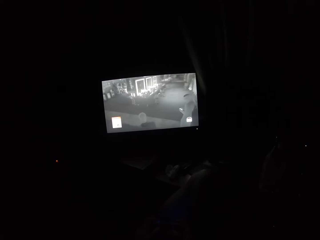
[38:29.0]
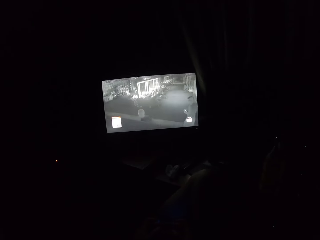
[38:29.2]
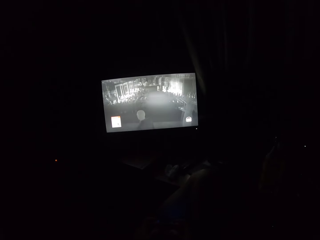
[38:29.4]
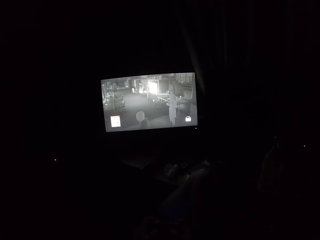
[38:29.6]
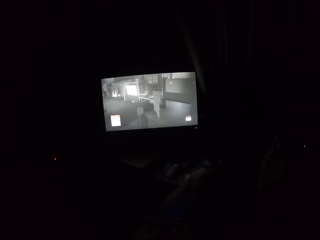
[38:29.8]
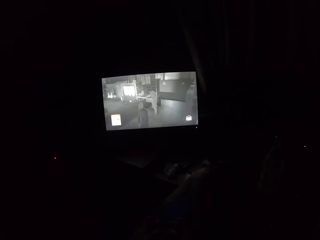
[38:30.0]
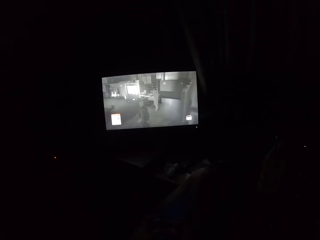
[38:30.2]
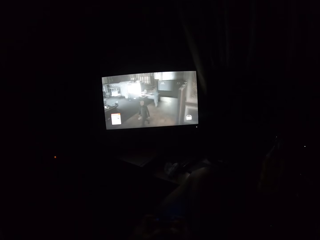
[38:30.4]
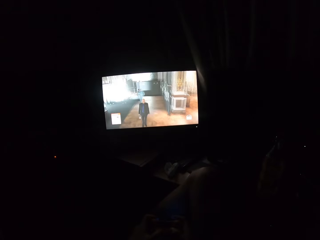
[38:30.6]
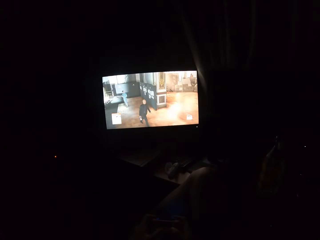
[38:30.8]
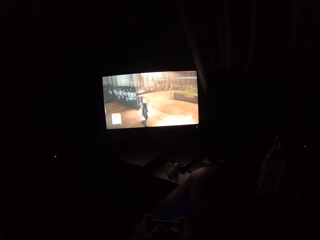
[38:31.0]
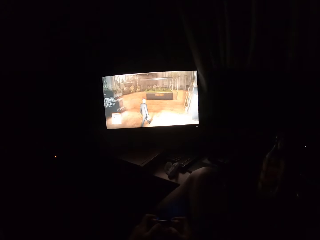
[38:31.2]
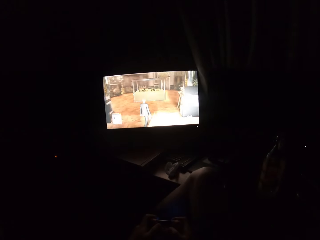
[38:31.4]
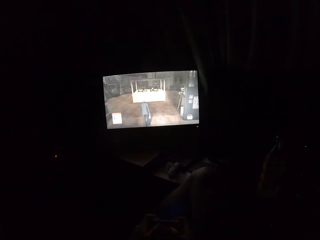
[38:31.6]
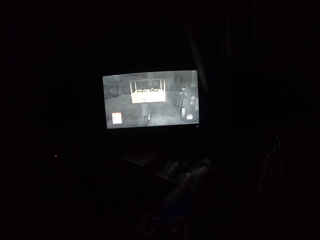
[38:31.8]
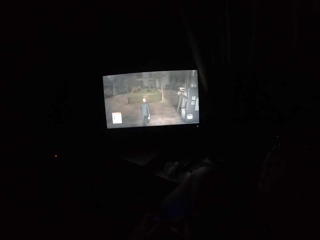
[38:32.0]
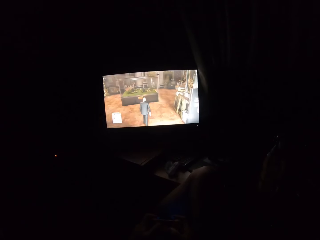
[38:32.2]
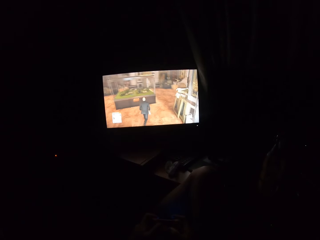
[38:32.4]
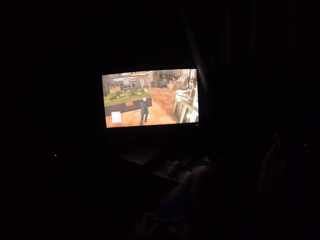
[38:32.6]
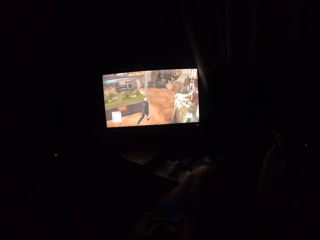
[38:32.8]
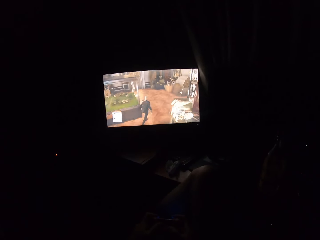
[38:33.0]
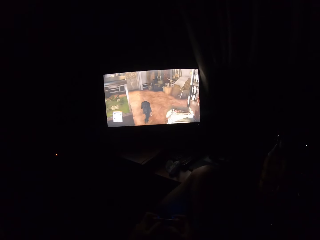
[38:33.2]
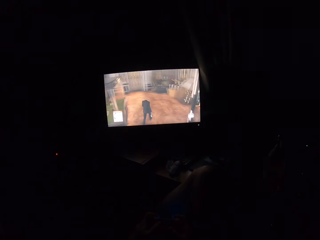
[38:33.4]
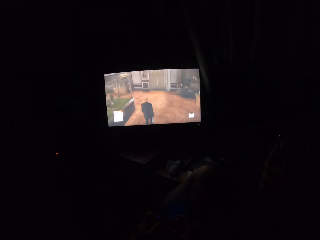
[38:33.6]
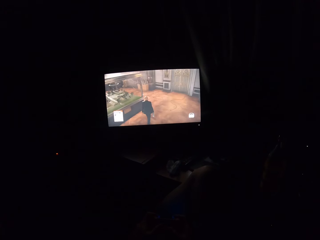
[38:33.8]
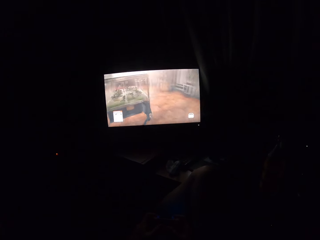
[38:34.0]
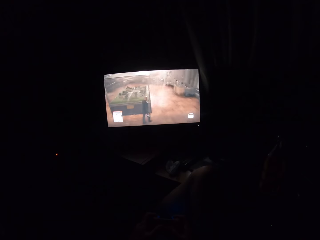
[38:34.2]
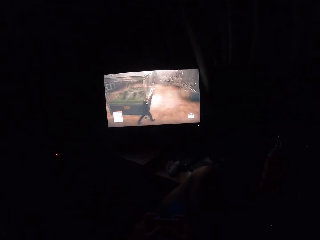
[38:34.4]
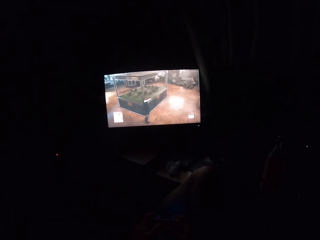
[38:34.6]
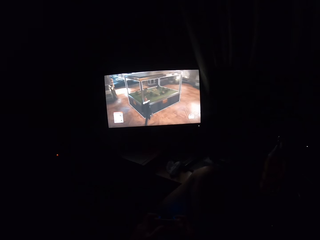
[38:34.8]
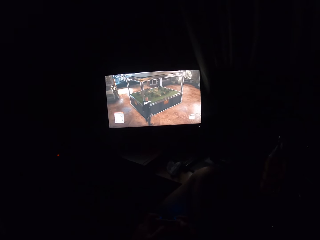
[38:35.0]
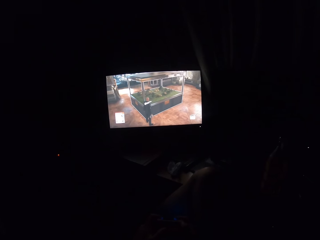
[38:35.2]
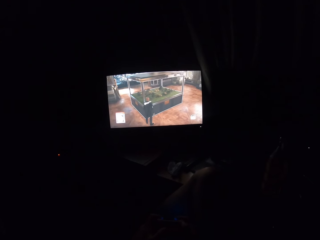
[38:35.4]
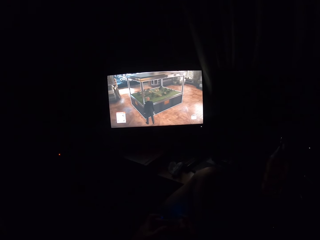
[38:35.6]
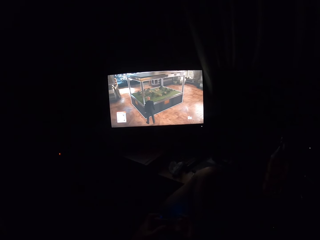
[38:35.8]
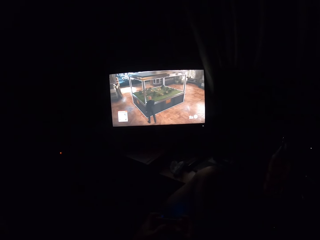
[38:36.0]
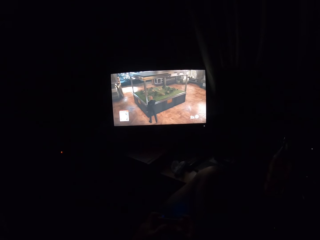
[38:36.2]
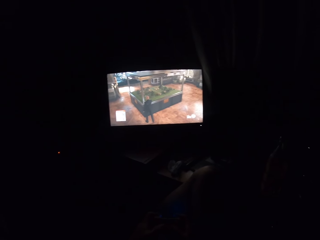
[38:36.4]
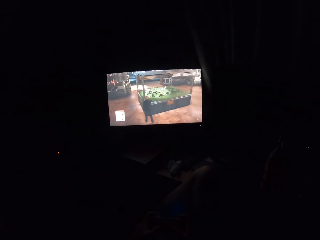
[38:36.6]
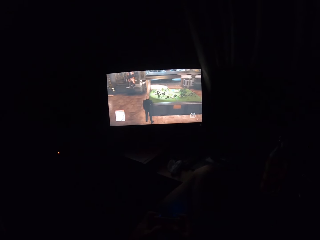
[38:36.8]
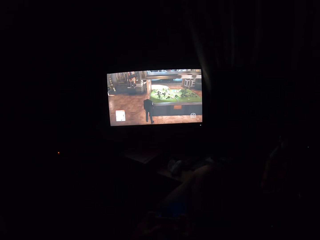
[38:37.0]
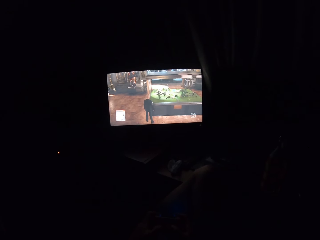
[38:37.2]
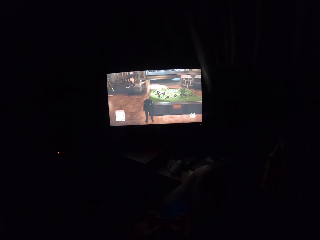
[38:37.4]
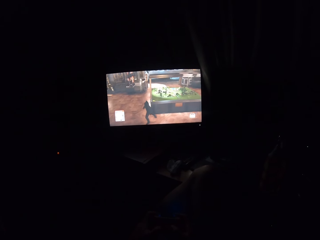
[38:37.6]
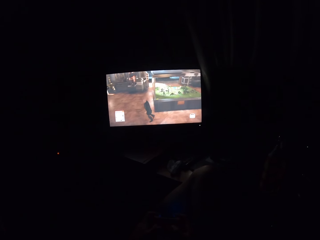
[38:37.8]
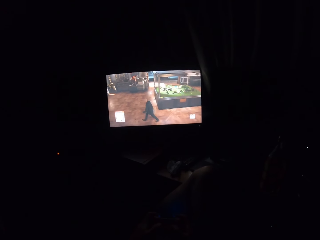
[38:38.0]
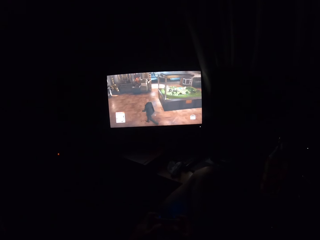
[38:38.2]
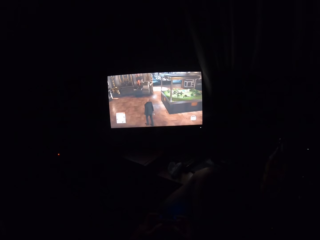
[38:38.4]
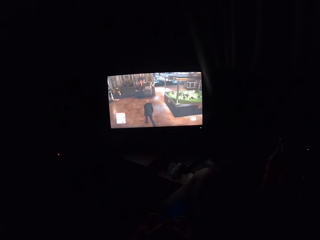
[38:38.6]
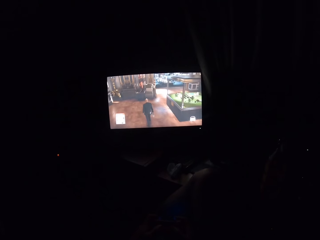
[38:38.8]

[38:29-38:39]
The camera wearer plays a video game on the television.

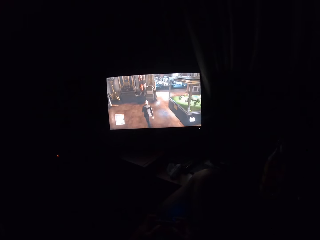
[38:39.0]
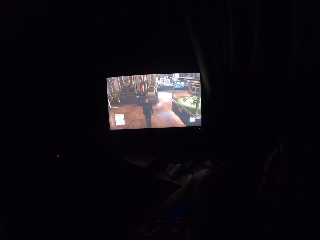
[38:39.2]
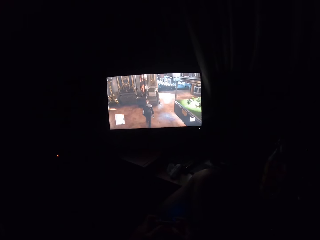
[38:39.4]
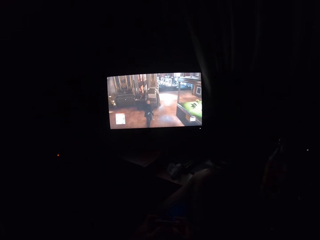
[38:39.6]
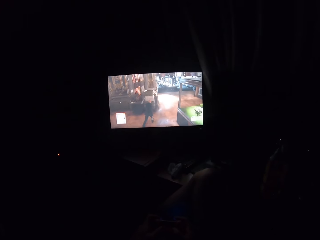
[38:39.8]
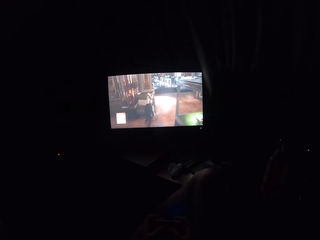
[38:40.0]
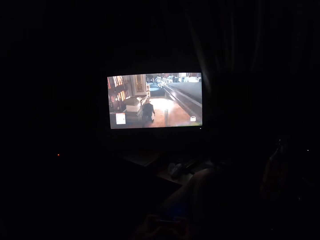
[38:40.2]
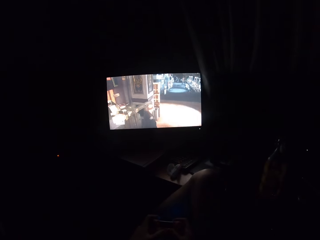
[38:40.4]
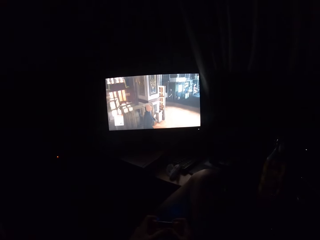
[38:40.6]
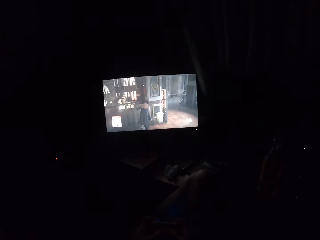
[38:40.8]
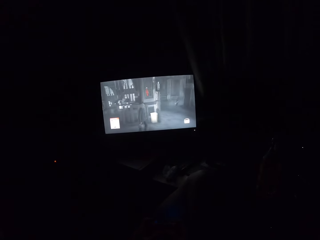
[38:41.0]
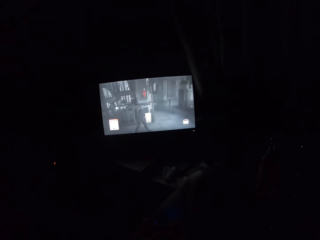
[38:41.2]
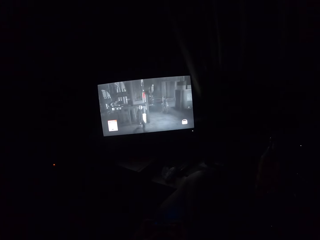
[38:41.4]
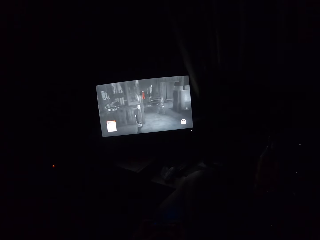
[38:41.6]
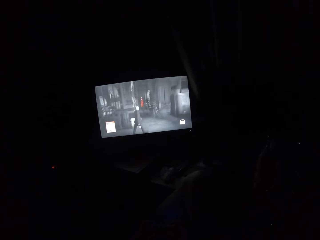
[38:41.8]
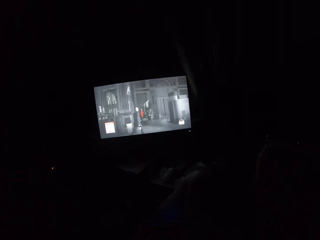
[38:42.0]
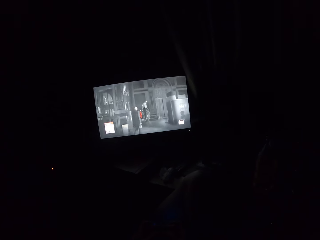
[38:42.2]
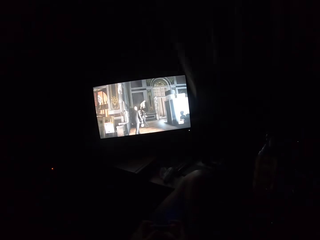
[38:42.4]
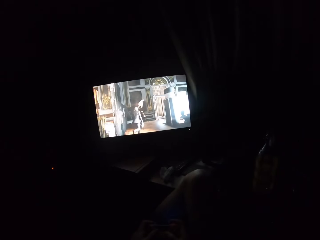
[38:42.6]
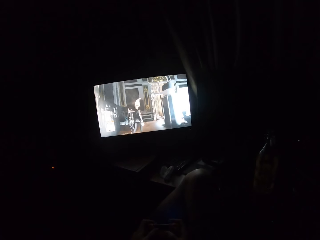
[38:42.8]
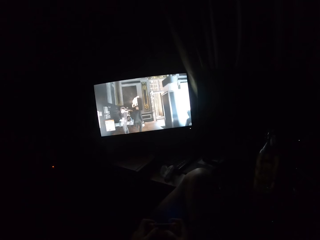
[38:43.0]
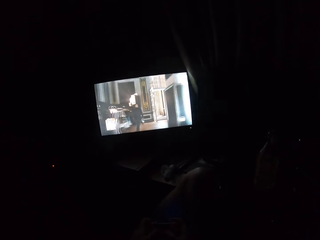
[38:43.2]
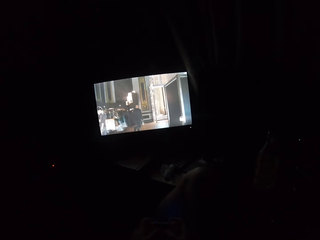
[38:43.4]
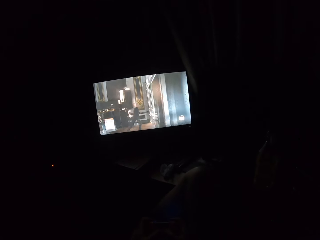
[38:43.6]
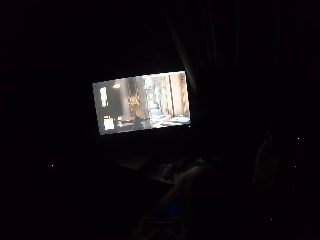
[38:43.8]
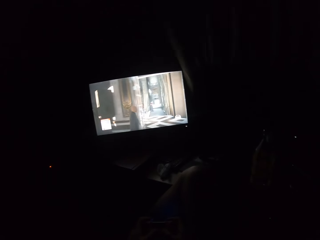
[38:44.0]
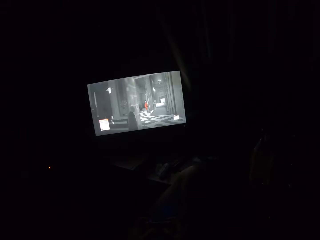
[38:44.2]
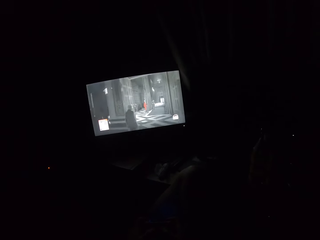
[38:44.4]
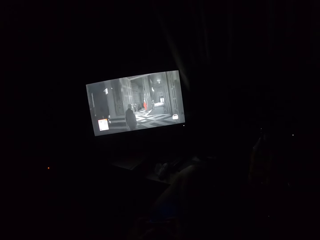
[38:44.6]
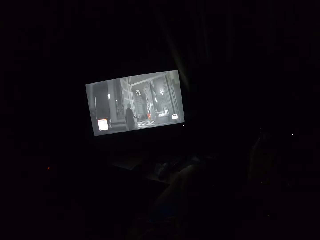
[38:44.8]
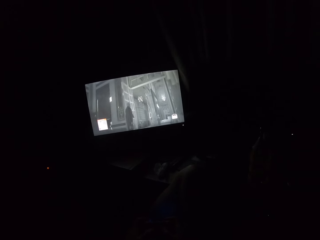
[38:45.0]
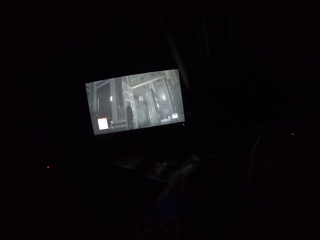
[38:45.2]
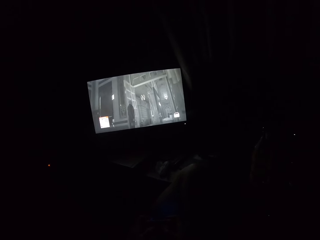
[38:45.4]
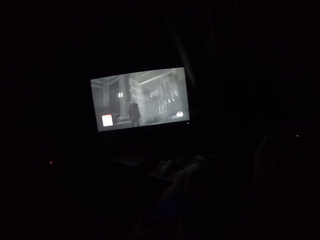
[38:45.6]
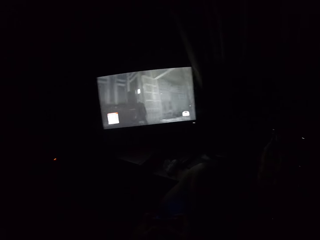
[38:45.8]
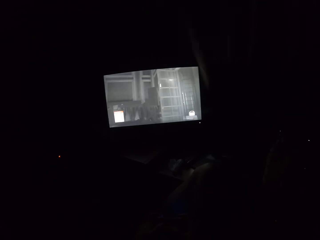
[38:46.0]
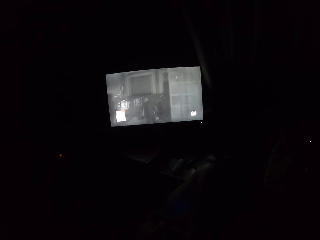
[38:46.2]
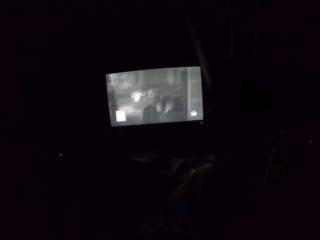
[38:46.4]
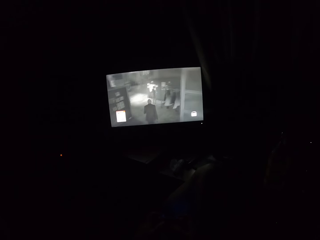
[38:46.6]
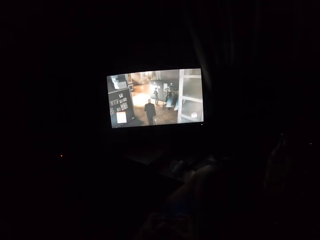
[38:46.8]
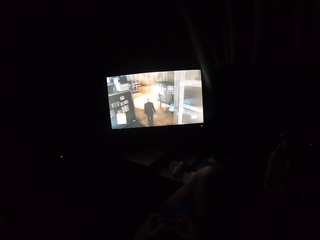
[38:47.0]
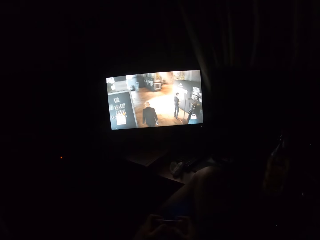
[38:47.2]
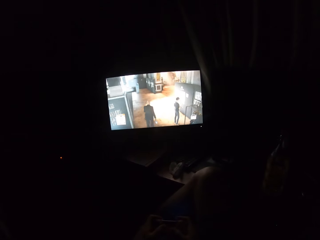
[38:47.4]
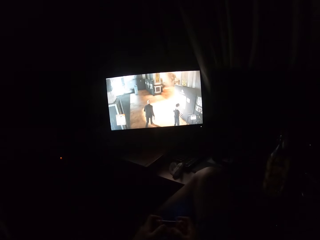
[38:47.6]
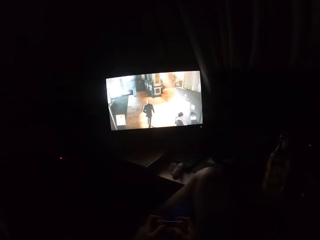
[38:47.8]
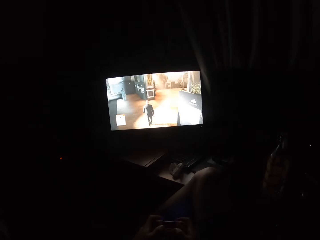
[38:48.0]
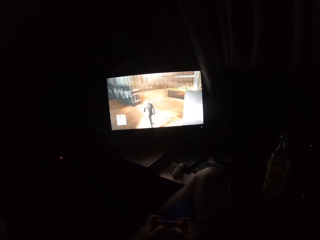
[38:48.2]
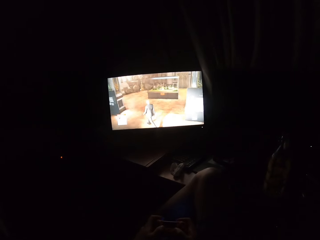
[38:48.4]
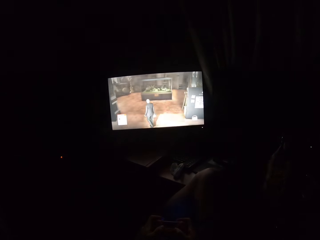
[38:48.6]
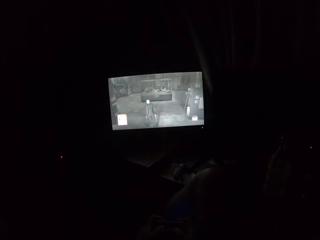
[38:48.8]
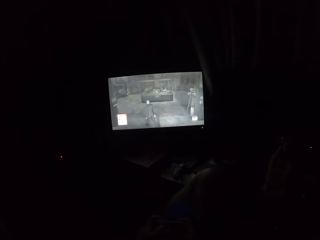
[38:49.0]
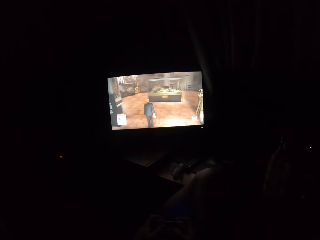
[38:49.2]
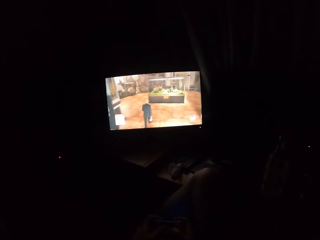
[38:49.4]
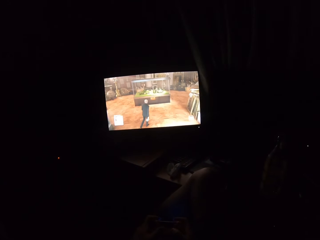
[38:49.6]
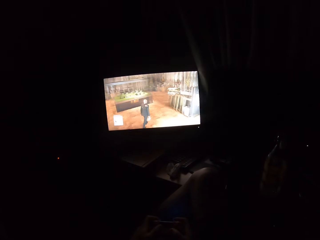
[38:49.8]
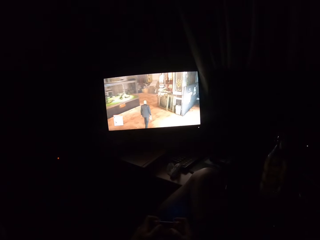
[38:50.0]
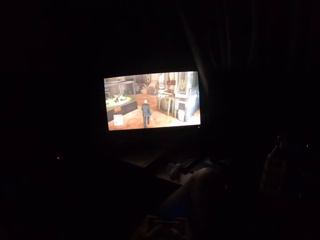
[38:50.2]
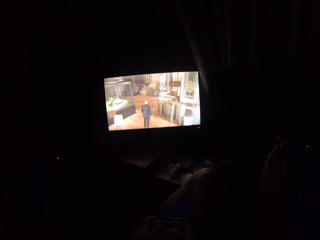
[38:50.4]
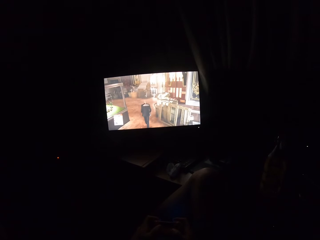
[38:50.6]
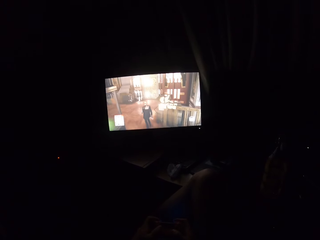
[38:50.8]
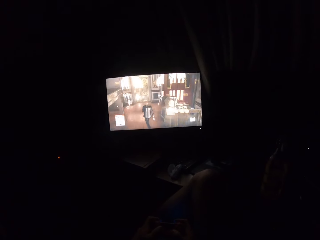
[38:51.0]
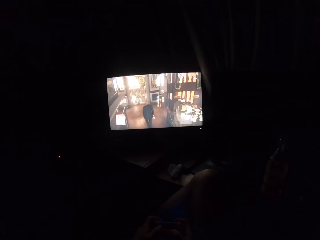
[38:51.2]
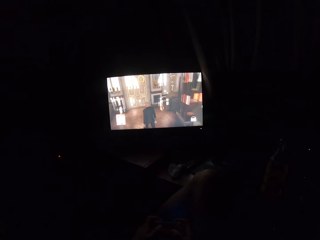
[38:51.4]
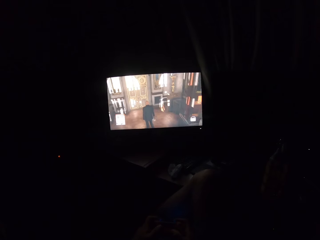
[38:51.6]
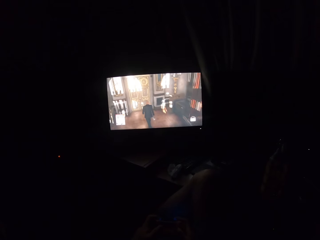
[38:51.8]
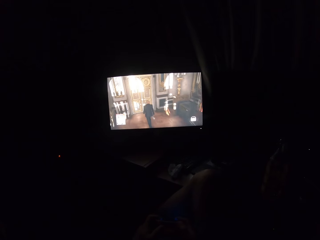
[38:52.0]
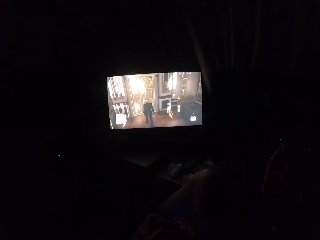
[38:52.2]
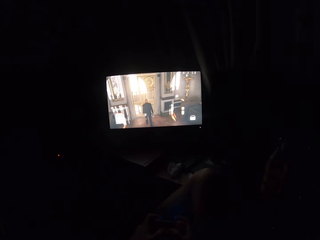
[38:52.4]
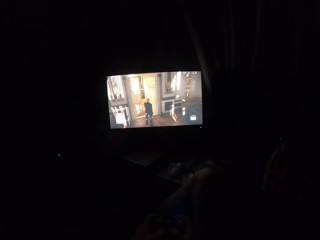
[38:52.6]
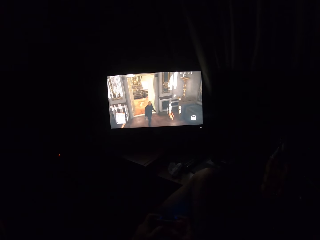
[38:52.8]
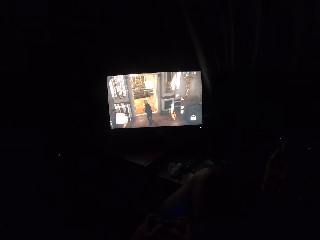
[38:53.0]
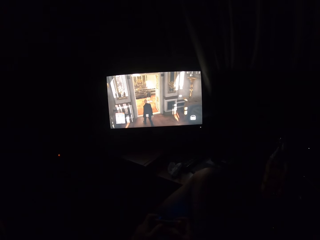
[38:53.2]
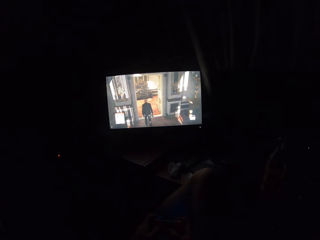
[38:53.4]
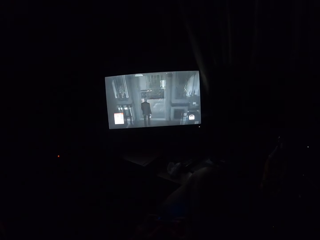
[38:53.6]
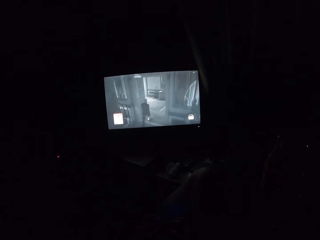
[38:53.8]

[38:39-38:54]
The camera wearer turns to the side. They play a video game on the television.
